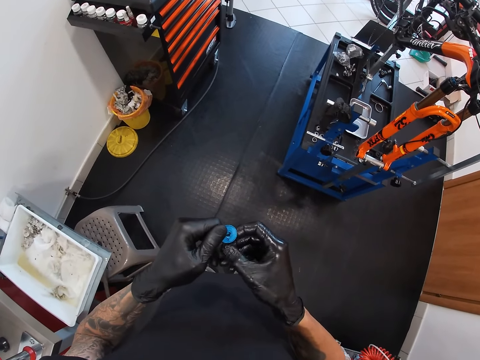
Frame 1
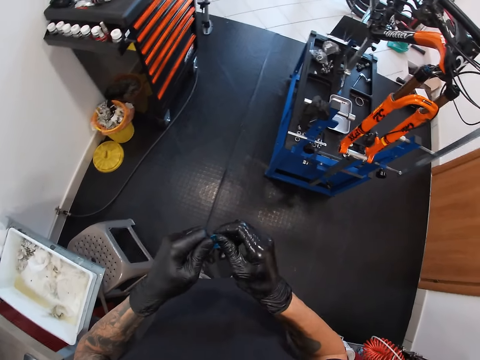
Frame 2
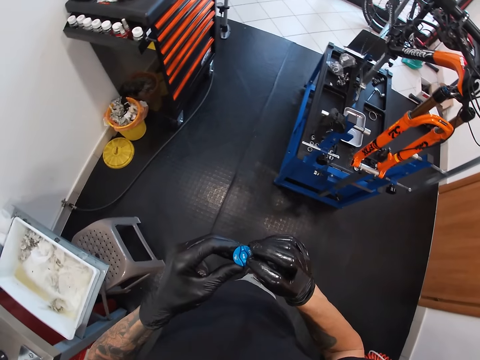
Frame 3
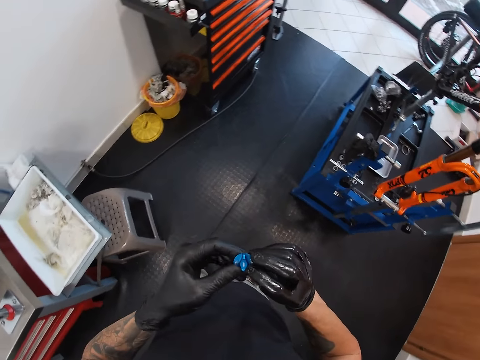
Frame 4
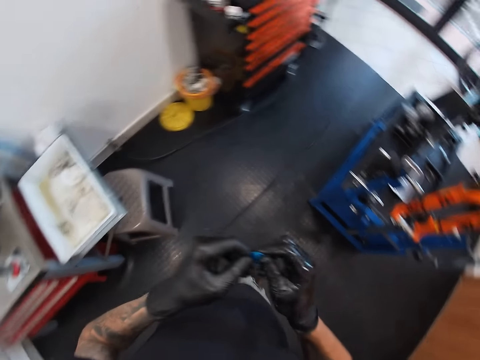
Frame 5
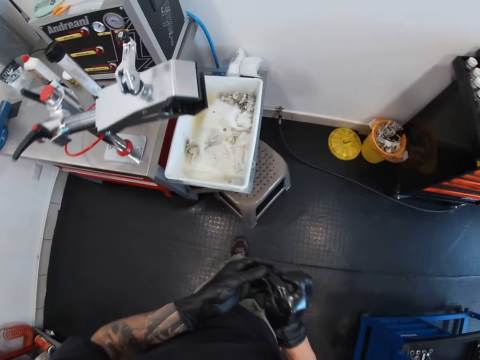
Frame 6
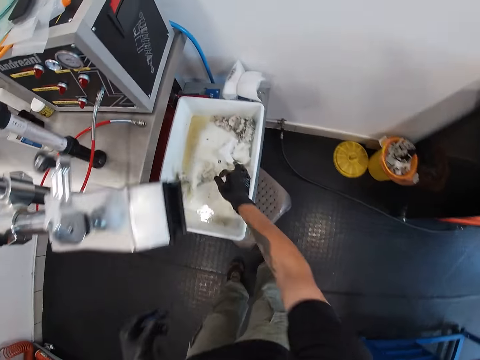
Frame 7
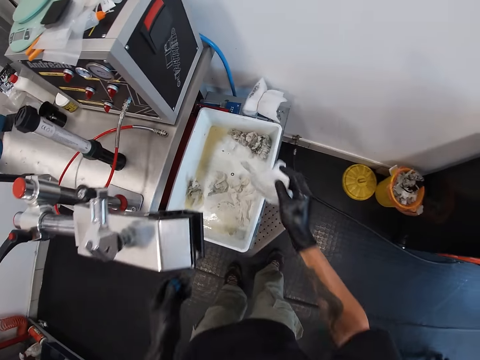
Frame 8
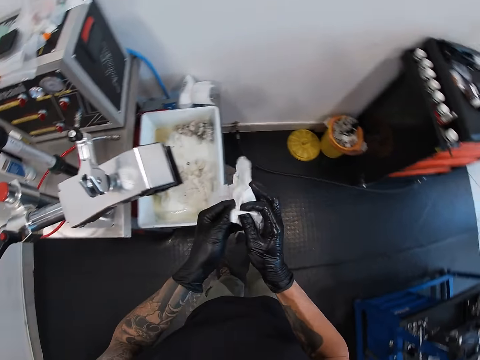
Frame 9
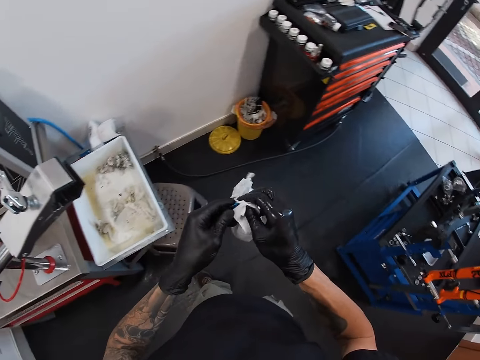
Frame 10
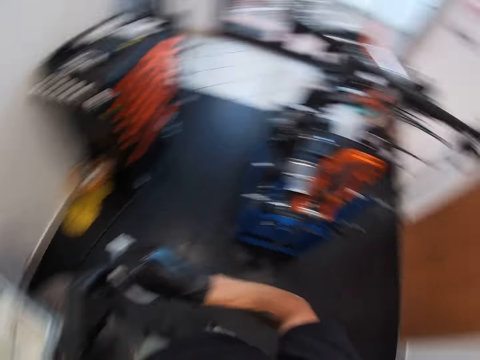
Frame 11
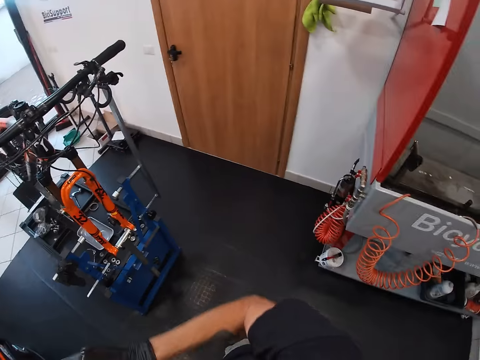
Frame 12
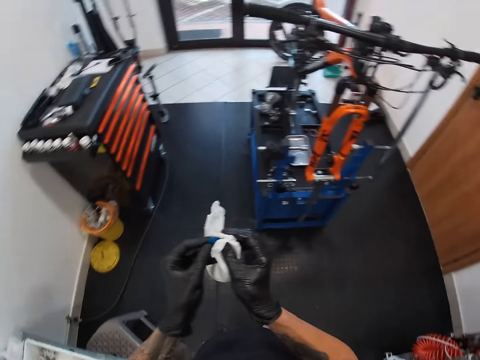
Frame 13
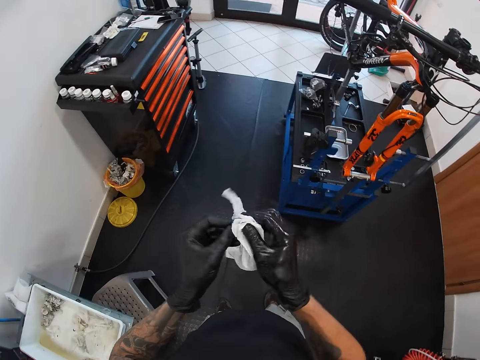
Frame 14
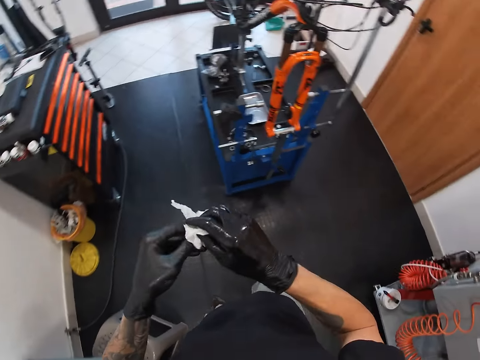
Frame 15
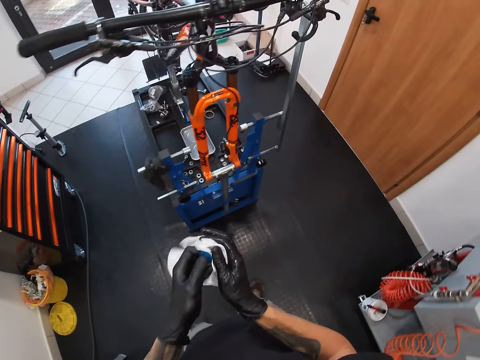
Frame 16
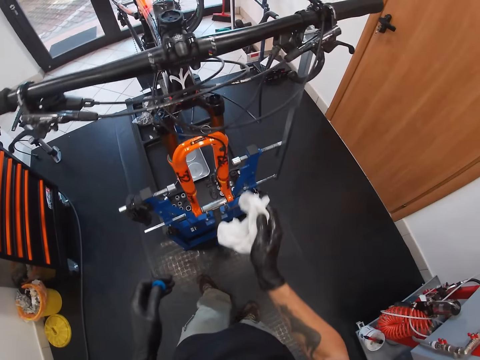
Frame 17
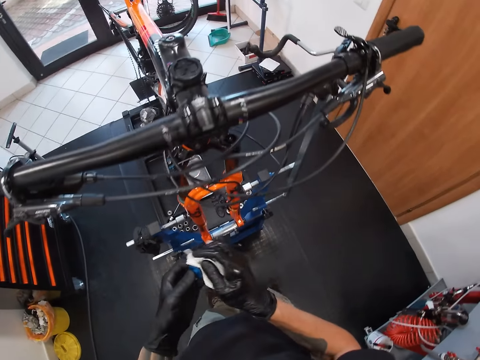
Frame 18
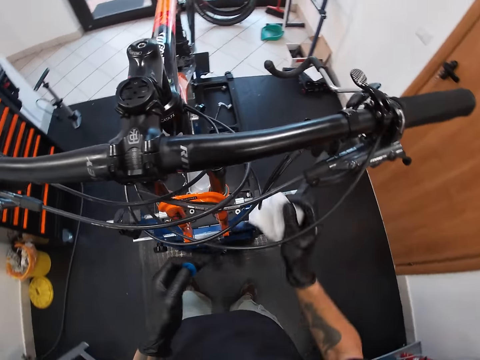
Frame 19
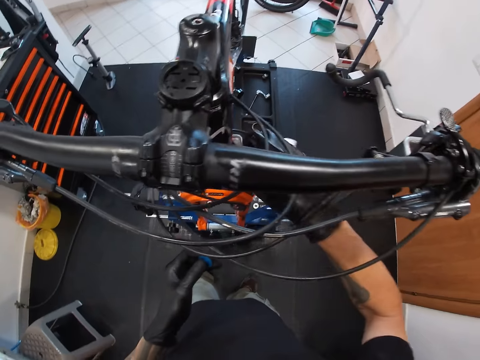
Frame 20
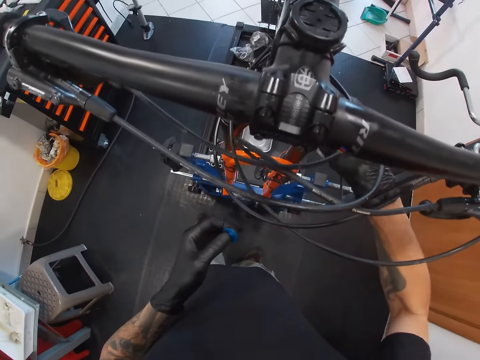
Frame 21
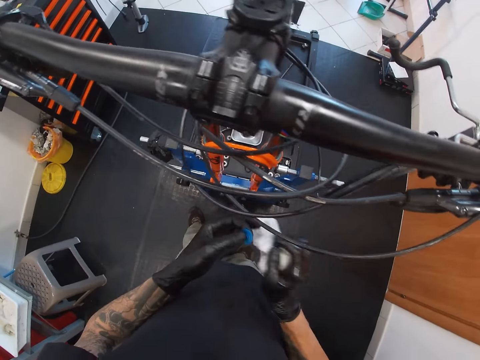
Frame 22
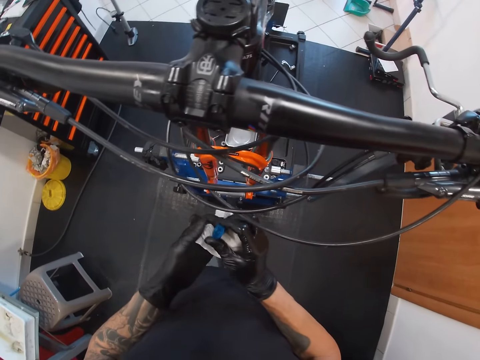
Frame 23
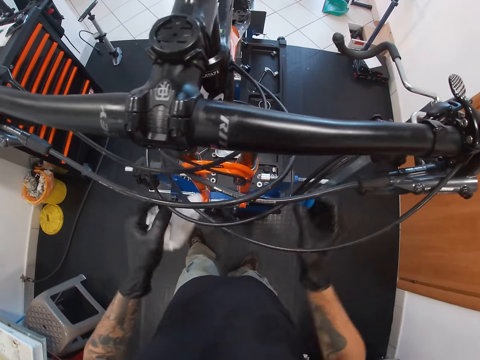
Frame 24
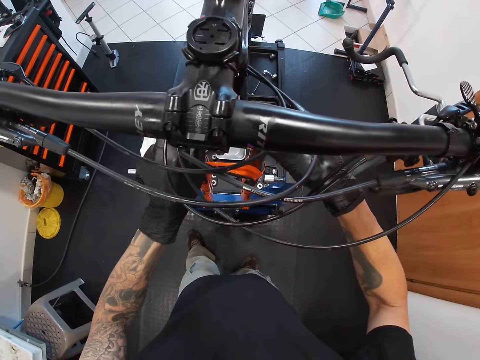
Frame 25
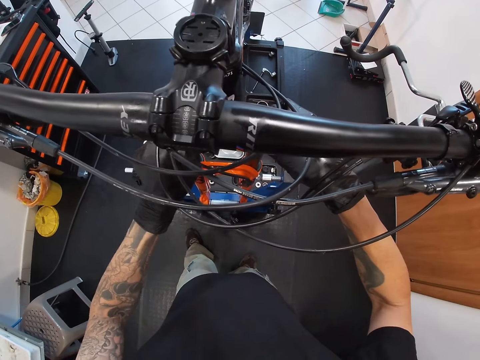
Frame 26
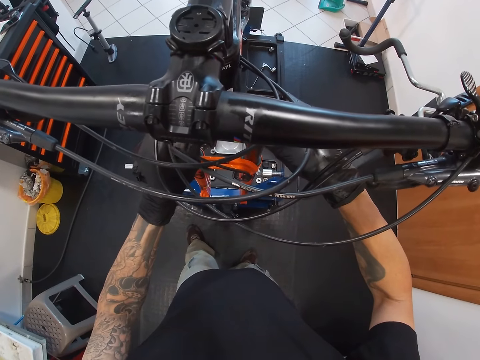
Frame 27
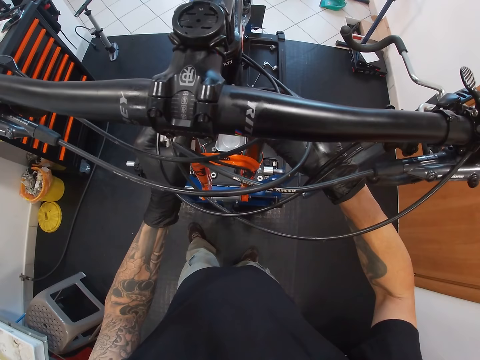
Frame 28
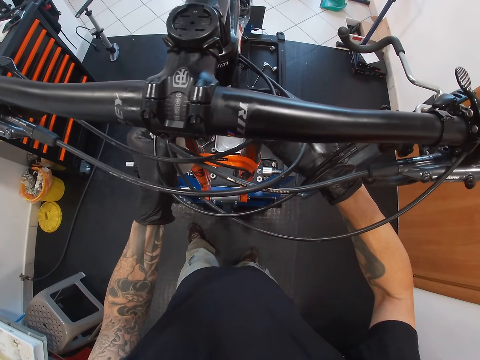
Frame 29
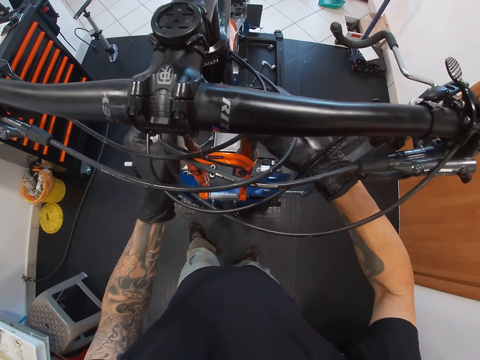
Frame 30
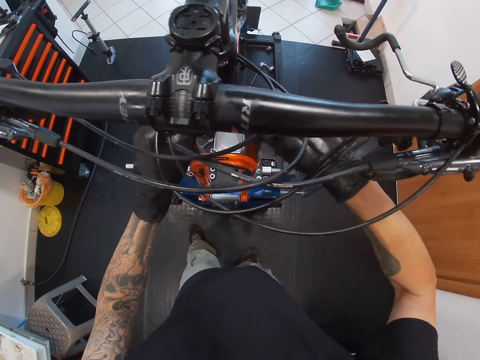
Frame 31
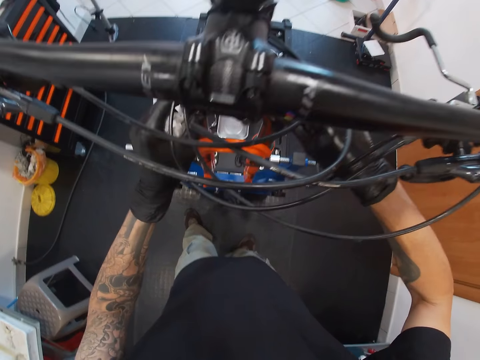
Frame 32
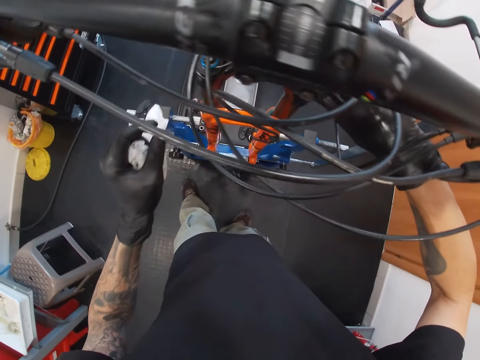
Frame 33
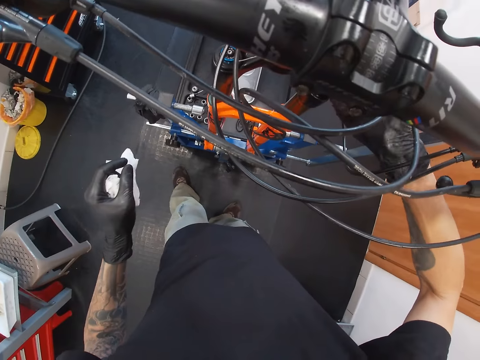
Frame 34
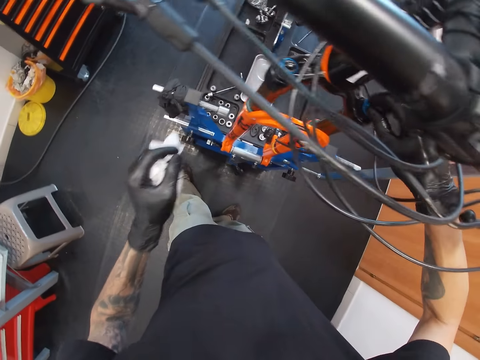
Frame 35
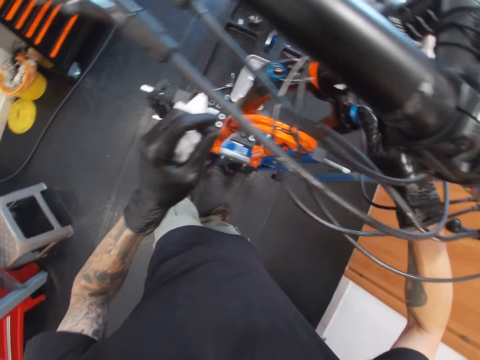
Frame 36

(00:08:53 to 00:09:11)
The camera wearer smoothens the seal with both hands. He tilts the seal in his hand. He looks around. He picks a nylon or wipe from a box with his right hand. He cleans the knob in his left hand with the nylon in his right hand. He looks around. He cleans the seal with the wipe. He adjusts a cable with his right hand. He wipes the seal. He passes the knob from his left hand to his right hand. He passes the nylon from his right hand to his left hand. He places his left hand on the bicycle. He fixes the knob in his right hand to the bicycle. He places the seal in the bicycle. He fixes the seal with the right hand.

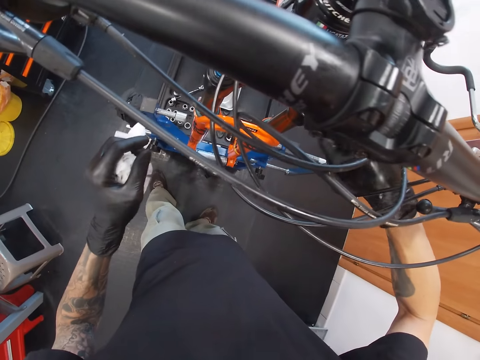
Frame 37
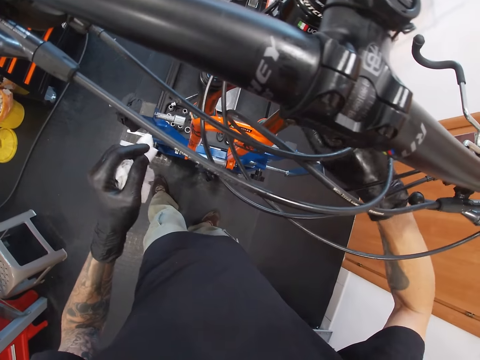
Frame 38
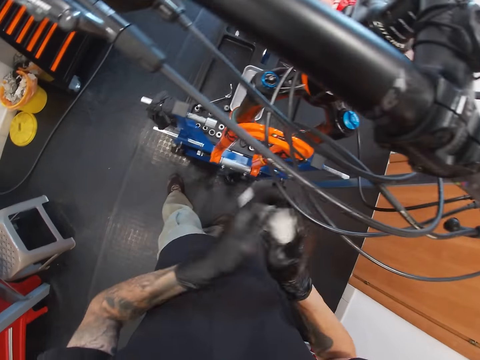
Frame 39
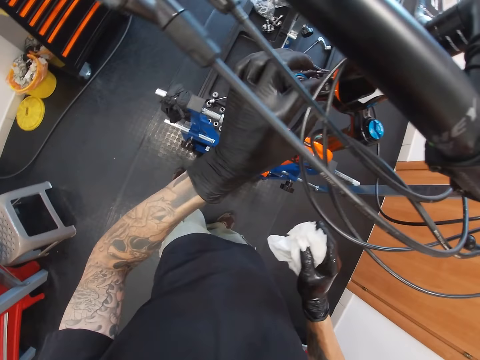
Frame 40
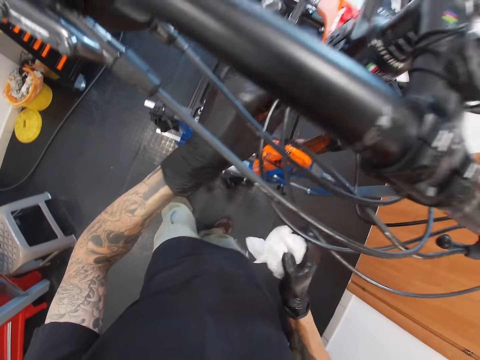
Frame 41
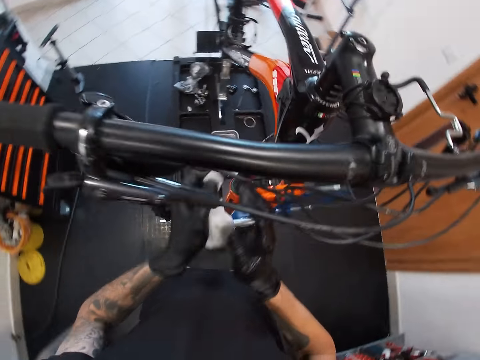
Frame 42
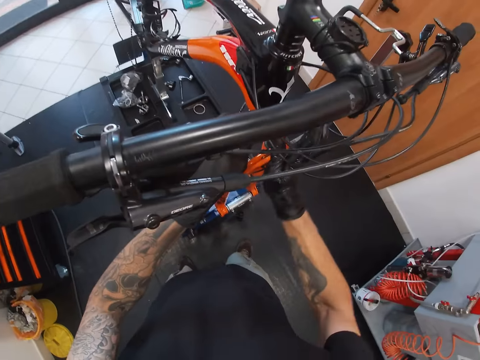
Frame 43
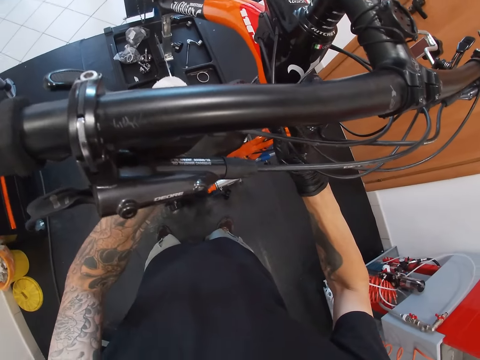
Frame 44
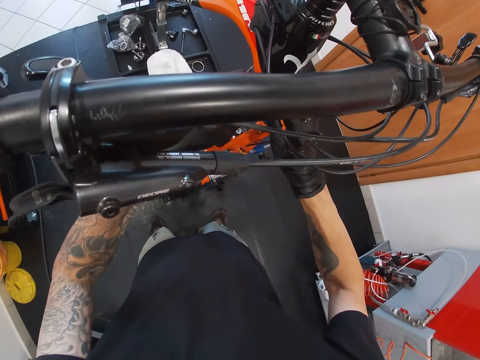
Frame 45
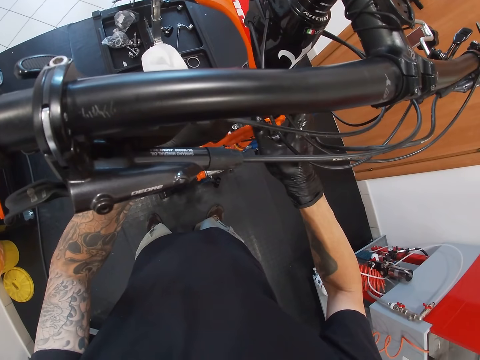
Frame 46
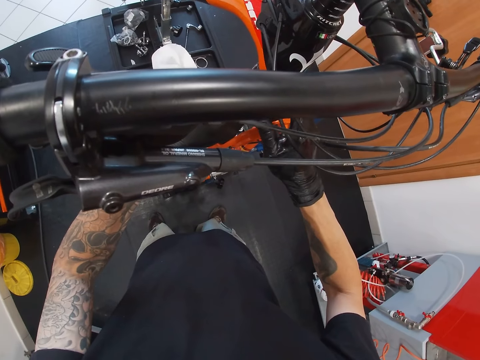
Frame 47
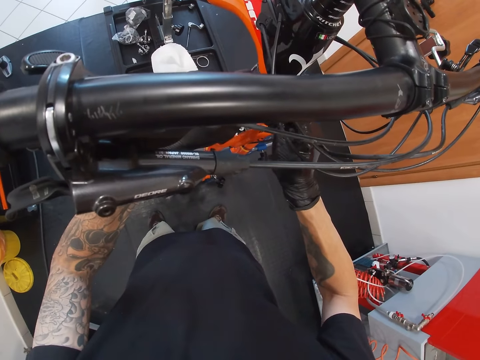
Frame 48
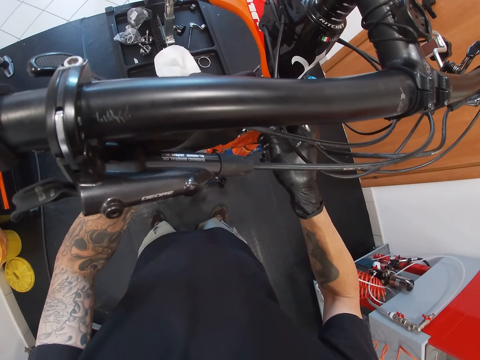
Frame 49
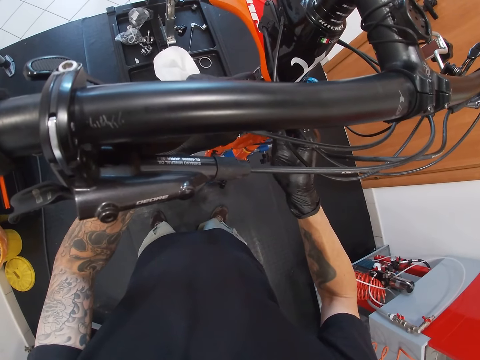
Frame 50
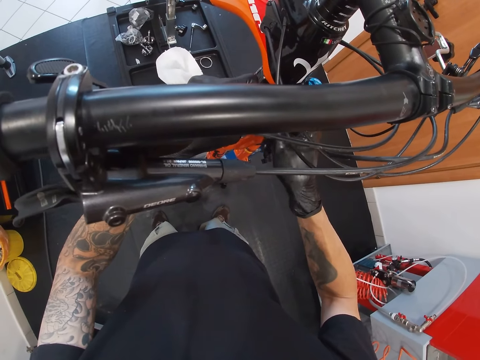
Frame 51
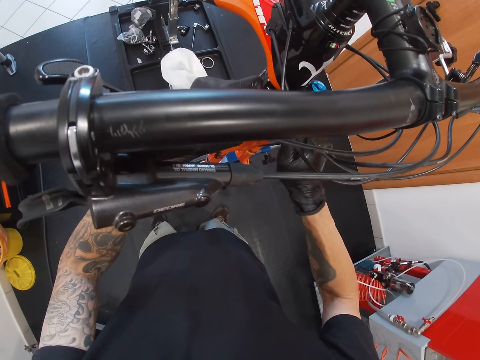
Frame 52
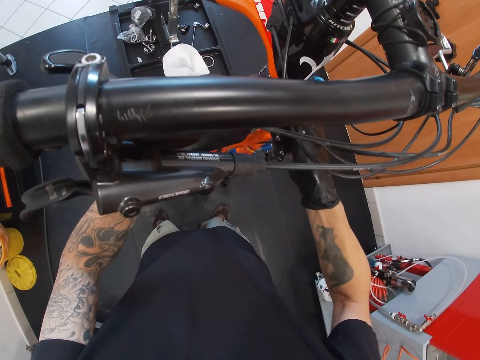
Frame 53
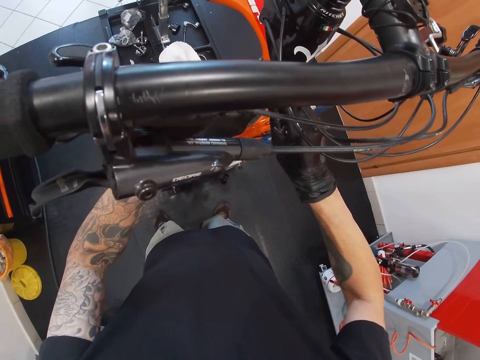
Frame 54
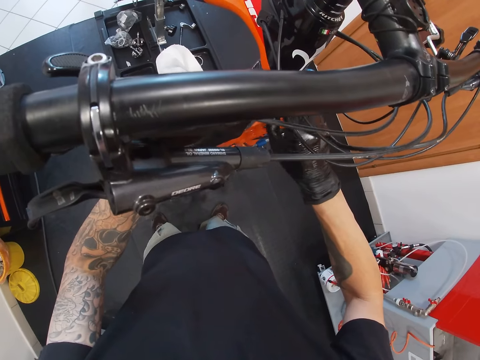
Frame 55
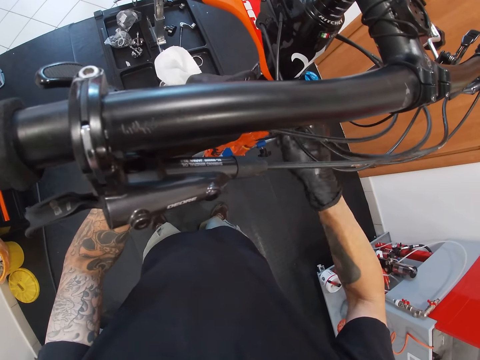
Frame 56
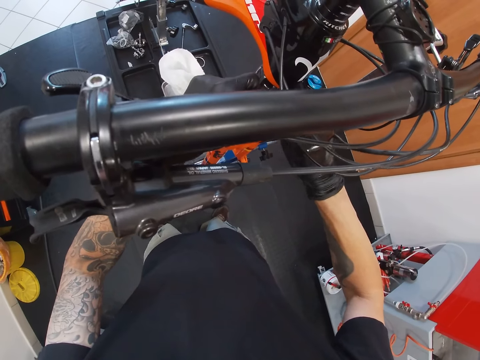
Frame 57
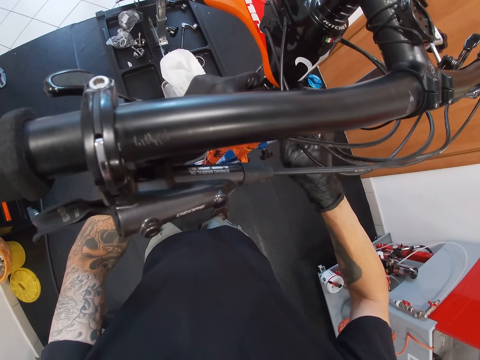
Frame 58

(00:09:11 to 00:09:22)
The camera wearer passes the nylon from his left hand to his right hand. He adjusts the cable with his left hand. He passes the nylon from his right hand to his left hand. He adjusts the bicycle pump with his right hand.
